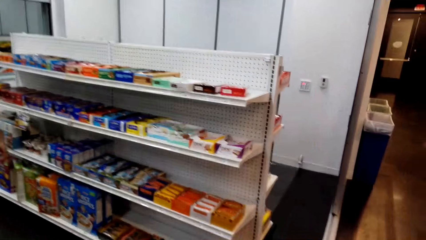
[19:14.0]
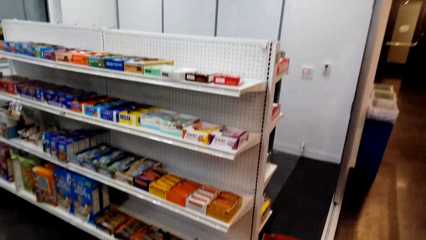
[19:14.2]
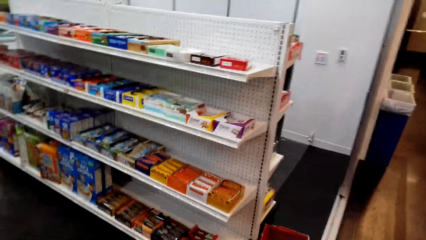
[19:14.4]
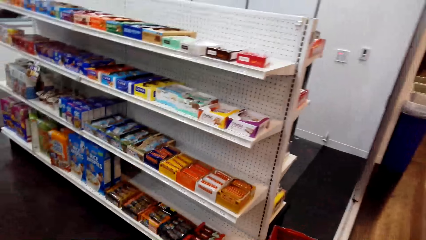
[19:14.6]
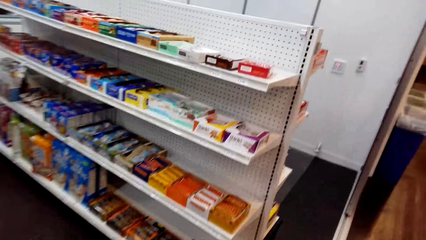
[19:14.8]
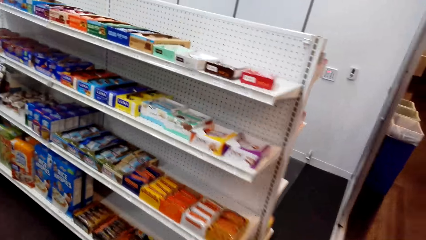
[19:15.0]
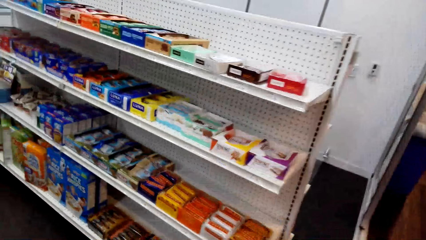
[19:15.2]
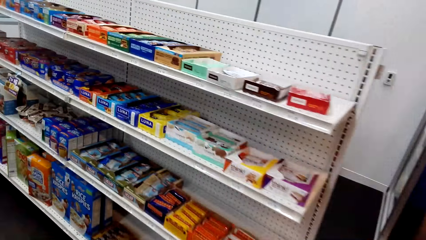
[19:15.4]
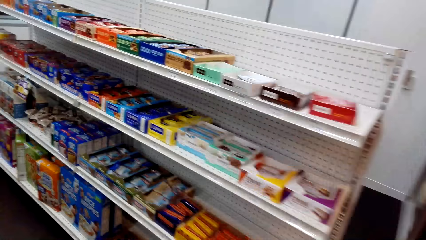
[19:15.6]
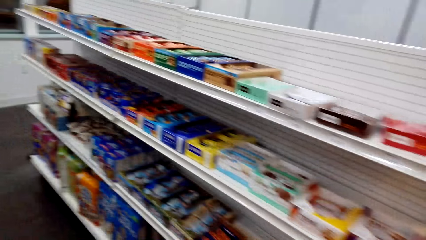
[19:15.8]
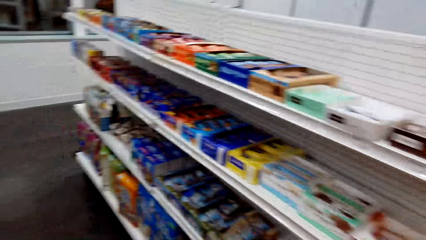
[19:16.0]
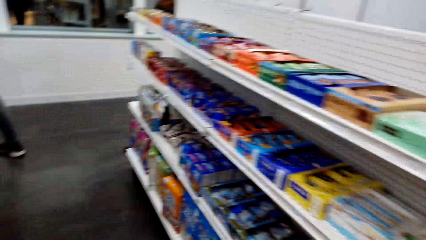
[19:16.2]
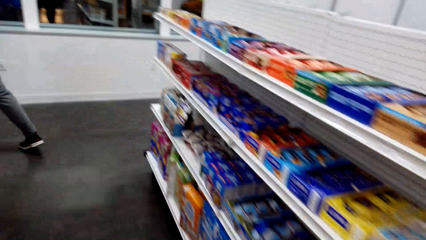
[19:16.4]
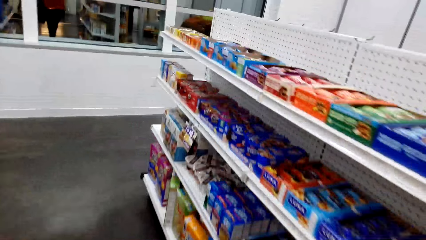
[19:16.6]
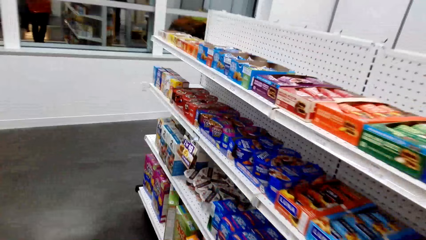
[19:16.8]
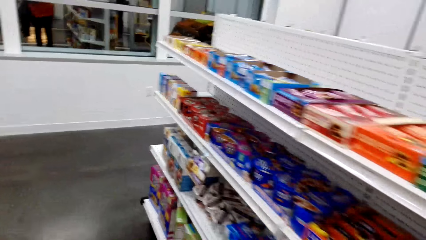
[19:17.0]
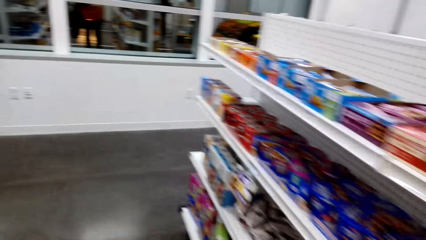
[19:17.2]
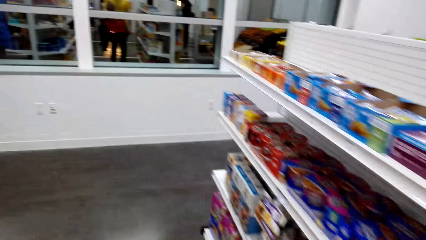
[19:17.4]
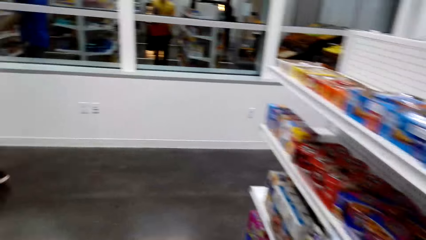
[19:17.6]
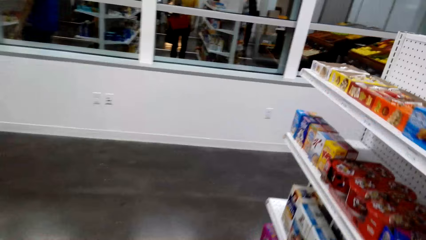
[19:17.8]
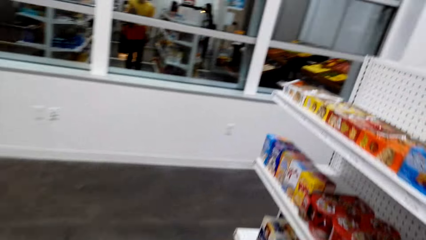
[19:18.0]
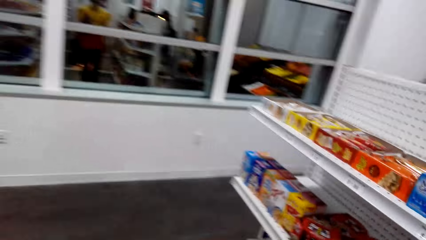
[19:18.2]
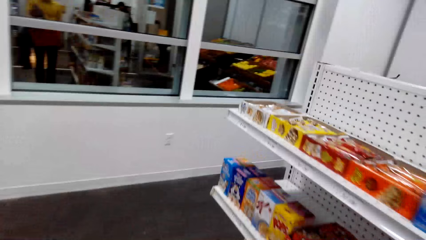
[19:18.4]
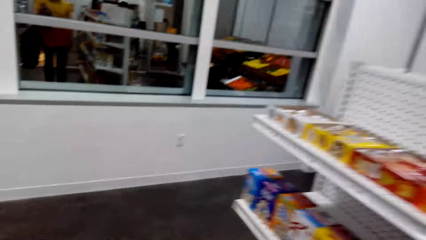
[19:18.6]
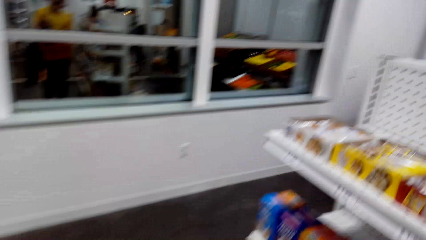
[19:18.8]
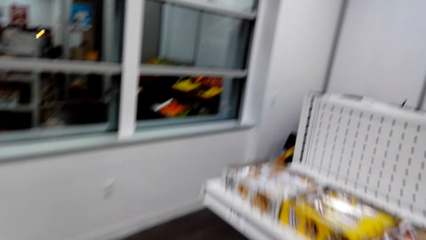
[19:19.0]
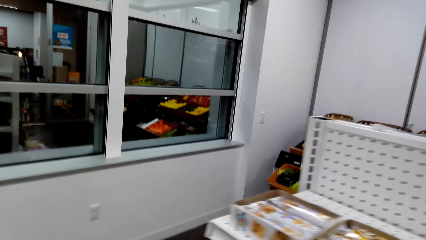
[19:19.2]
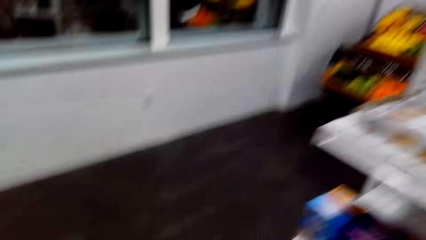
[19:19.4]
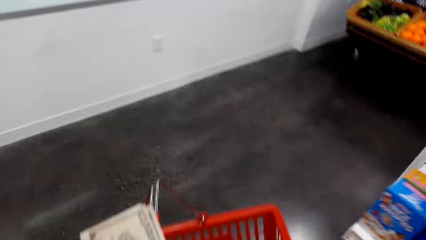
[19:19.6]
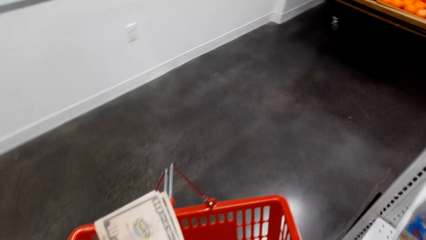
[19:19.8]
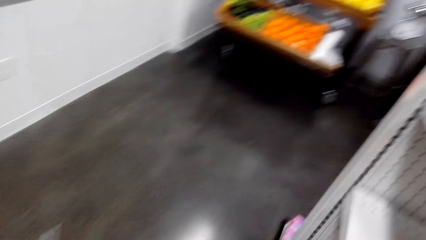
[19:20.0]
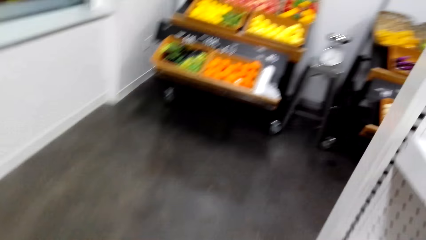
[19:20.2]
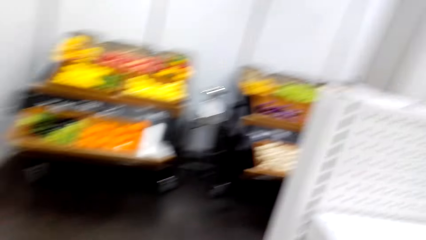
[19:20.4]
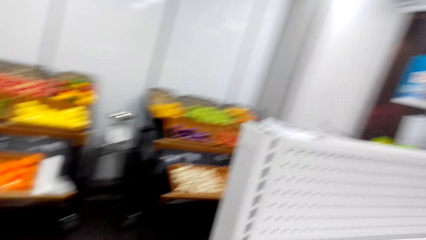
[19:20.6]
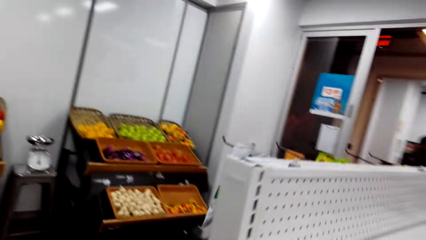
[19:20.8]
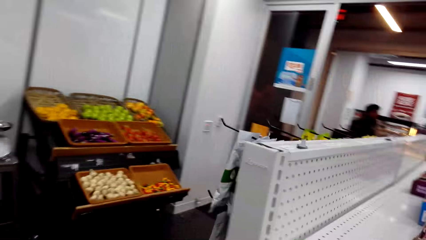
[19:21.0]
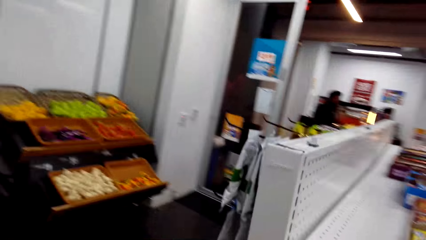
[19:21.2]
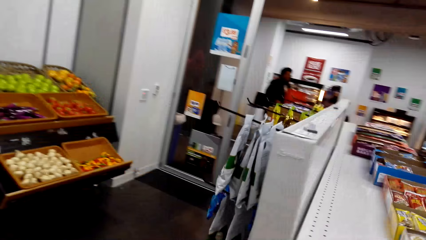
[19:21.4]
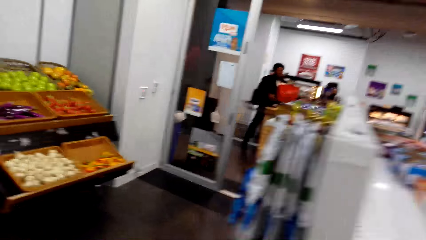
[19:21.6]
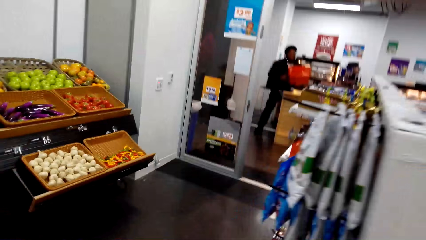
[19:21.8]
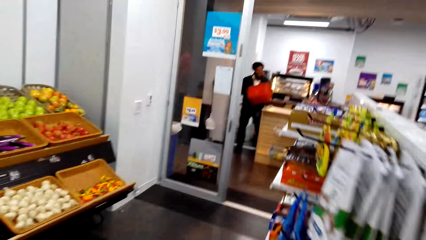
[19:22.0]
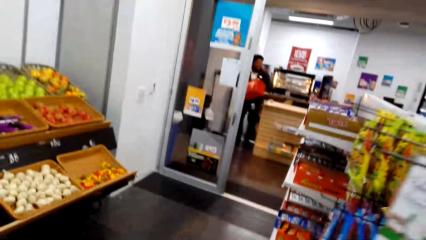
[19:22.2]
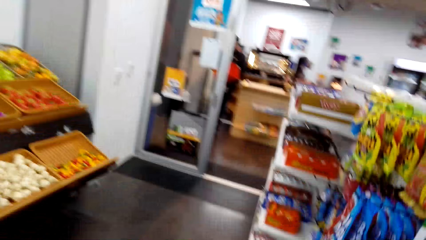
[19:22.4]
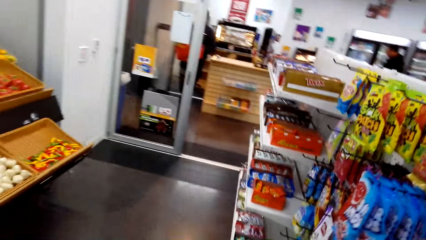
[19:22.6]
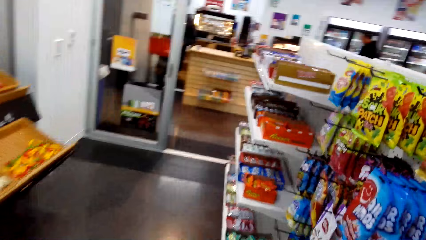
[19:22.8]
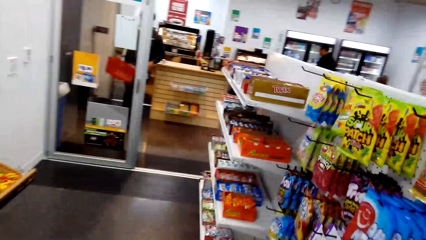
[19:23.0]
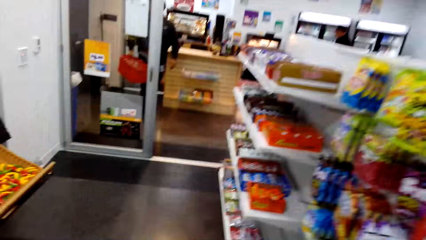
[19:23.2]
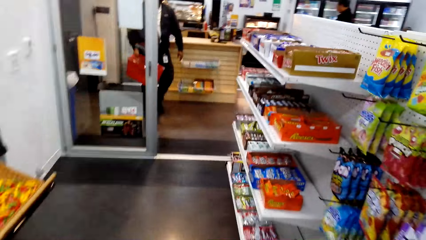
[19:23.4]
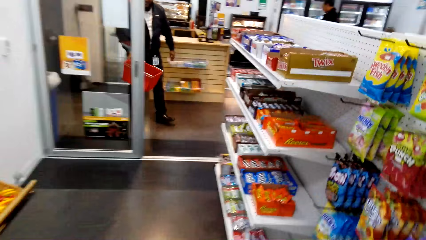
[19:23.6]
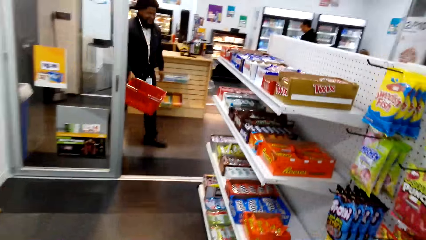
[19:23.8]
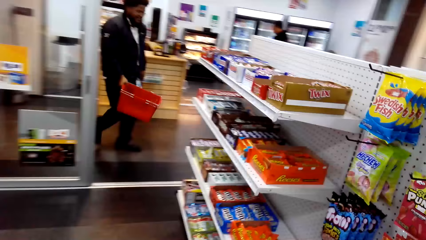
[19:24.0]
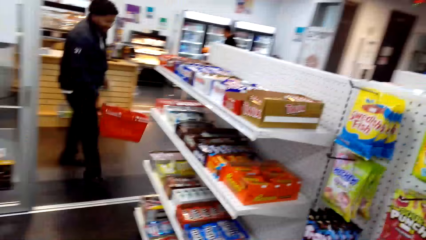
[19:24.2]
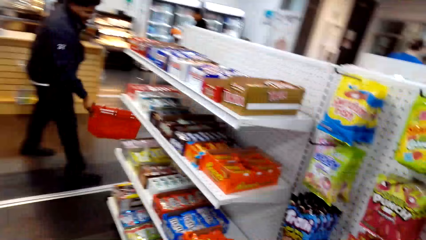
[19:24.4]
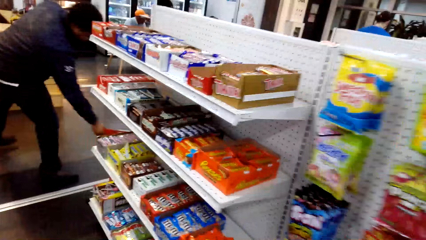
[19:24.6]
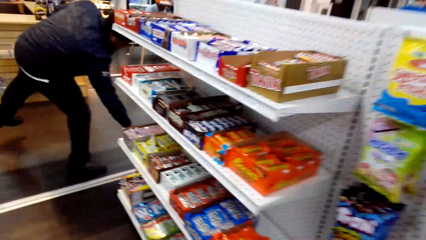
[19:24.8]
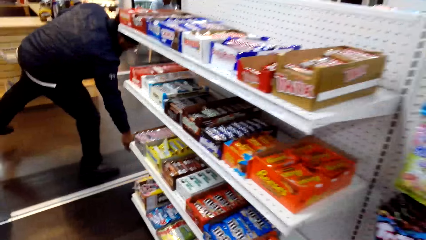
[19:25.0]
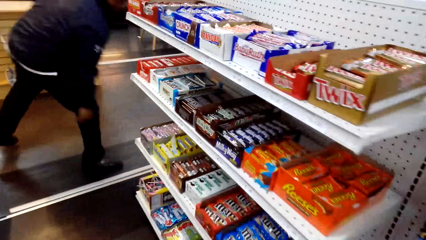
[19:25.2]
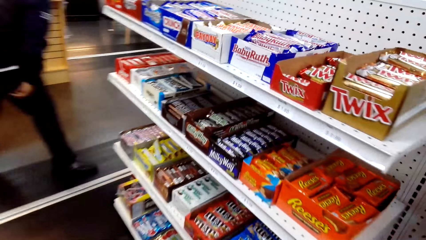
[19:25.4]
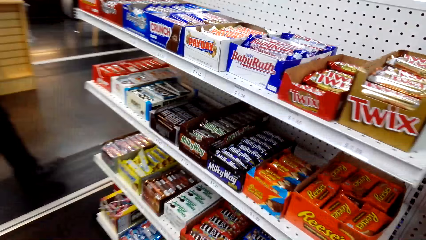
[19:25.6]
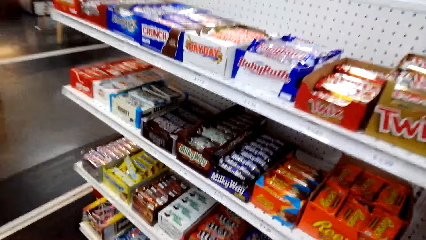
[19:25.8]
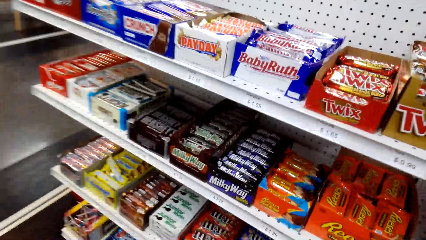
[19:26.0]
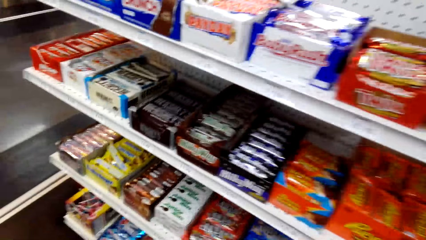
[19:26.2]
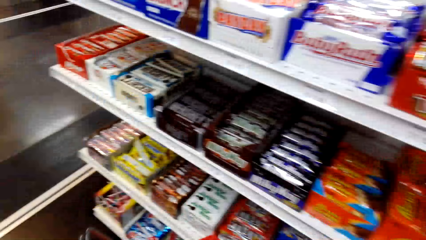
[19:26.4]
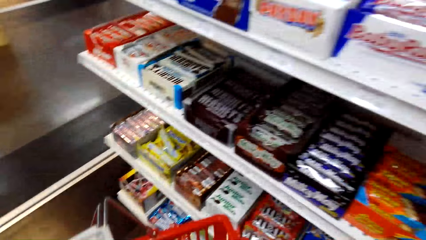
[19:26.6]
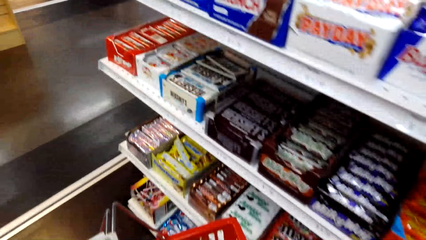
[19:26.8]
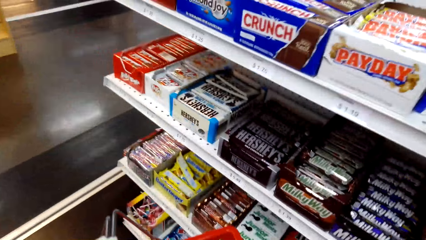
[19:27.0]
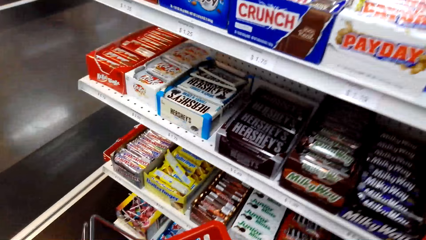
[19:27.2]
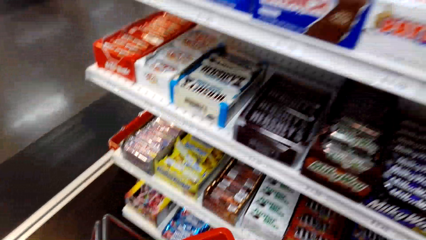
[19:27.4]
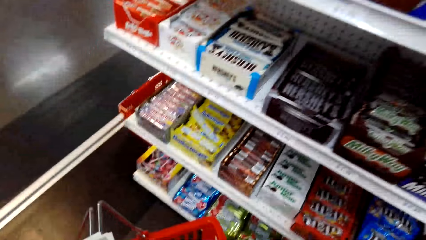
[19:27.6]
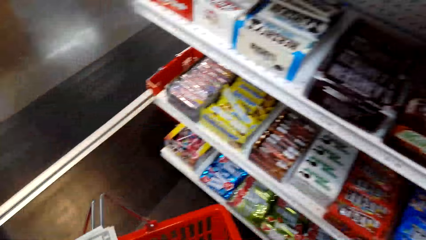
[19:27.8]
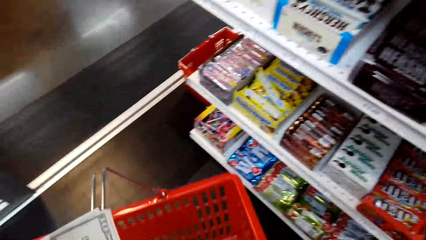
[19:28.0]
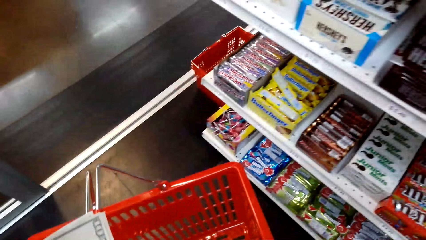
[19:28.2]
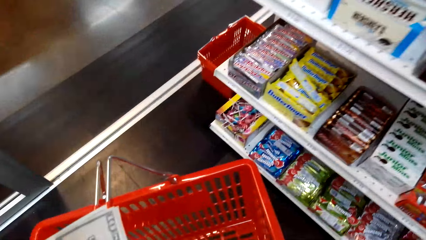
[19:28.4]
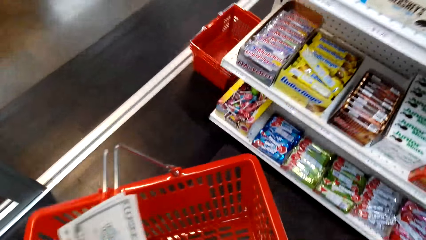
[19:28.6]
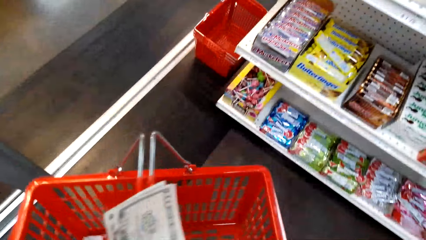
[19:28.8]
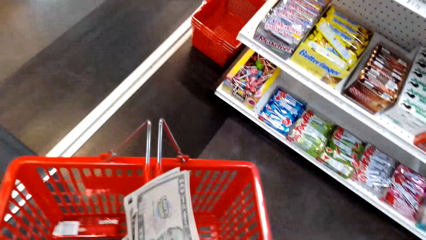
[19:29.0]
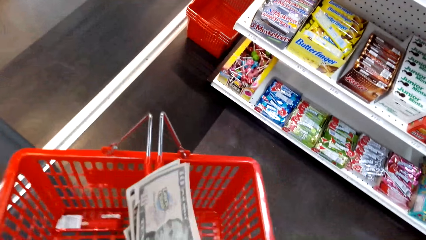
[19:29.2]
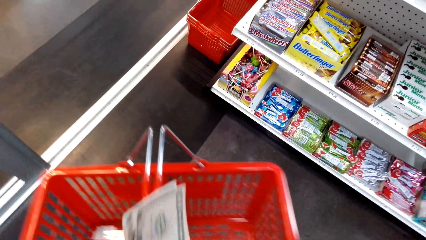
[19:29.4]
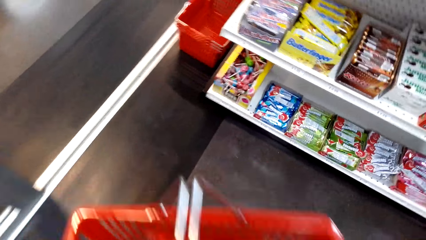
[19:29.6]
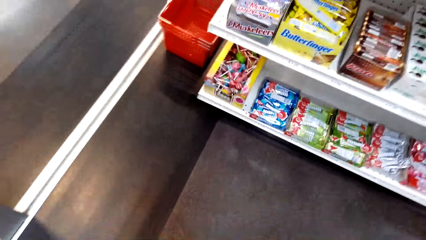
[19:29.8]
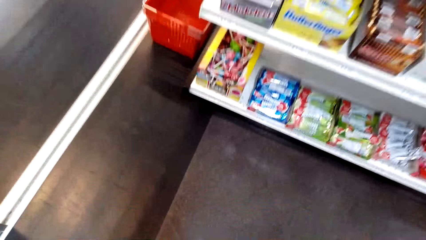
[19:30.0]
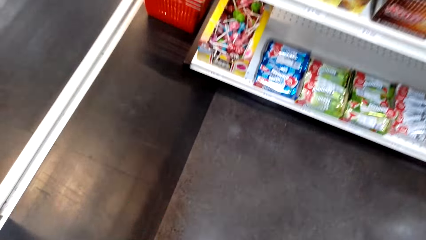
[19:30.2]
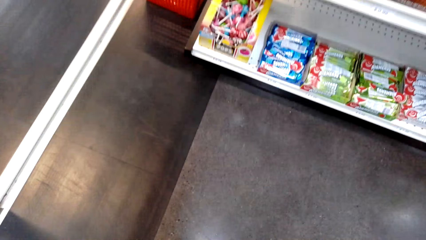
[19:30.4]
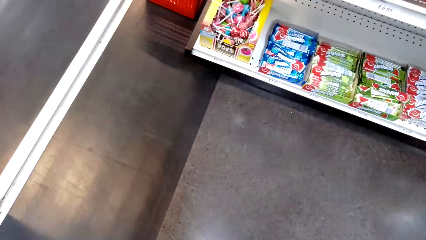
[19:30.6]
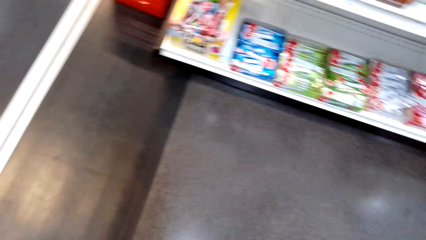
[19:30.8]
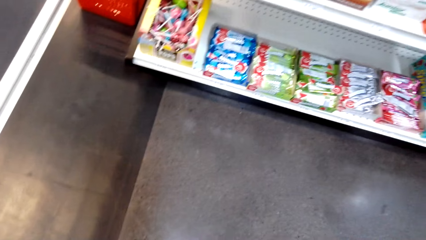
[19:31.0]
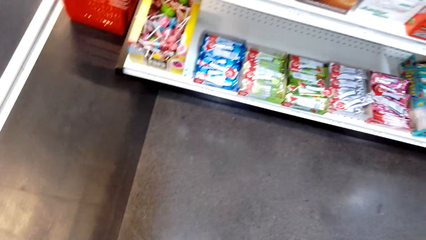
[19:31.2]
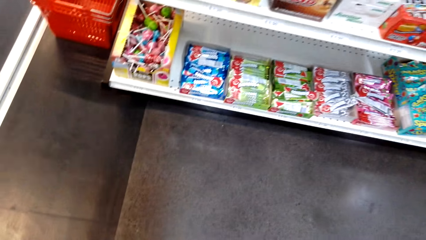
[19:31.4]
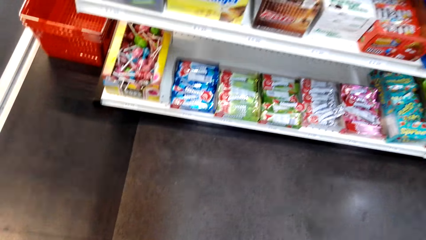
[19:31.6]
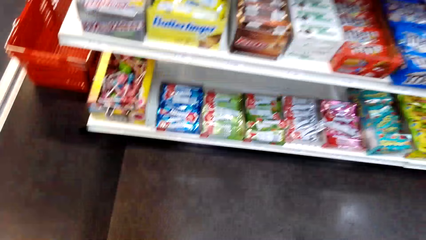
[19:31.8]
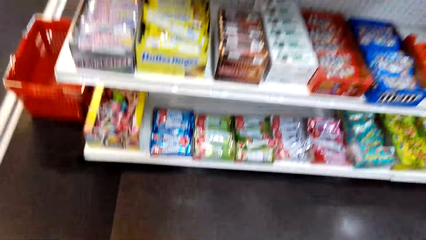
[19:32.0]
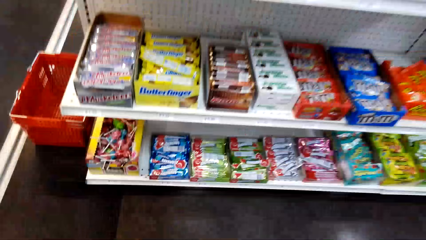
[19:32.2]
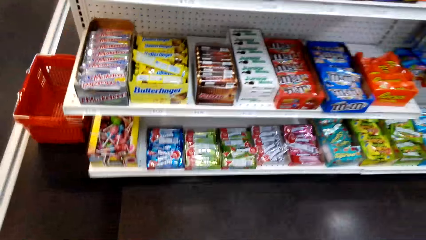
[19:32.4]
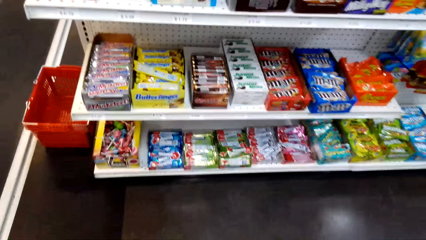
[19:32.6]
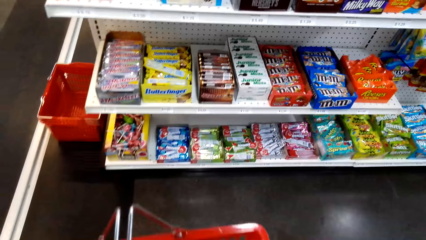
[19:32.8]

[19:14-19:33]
The camera wearer walks forward. They look around the shelf. They walk forward. They look around the shelf. A cashier places a shopping basket on the floor. The camera wearer looks around the shelf.
